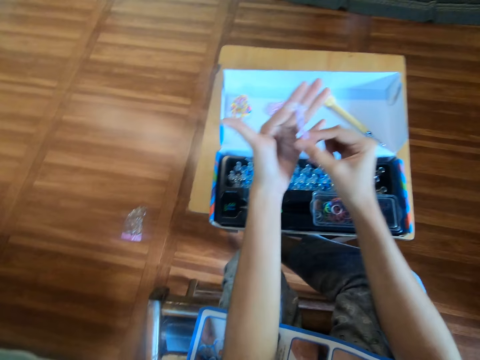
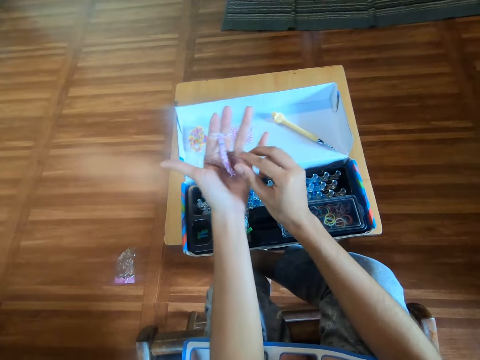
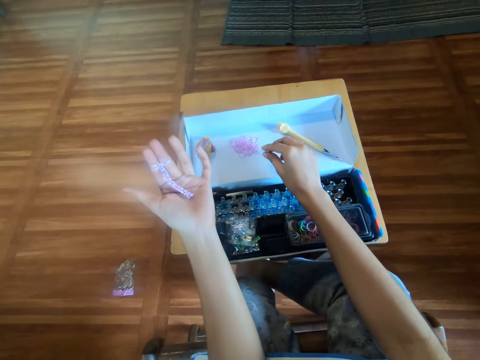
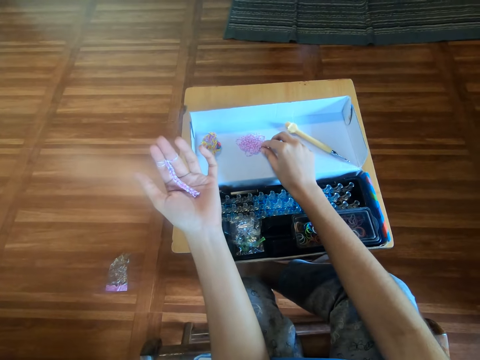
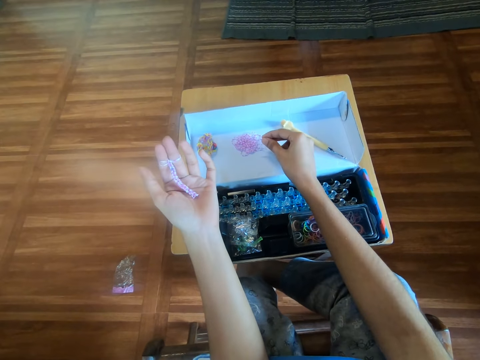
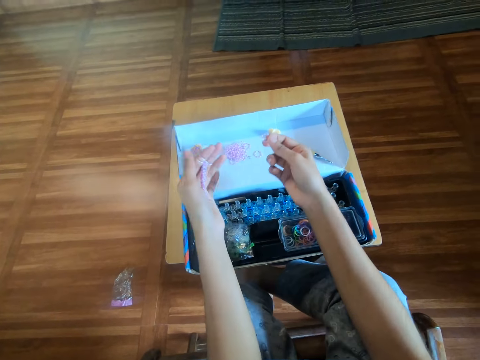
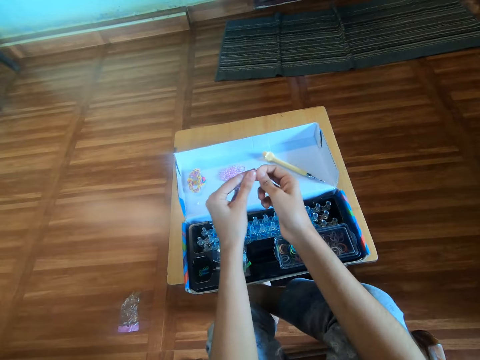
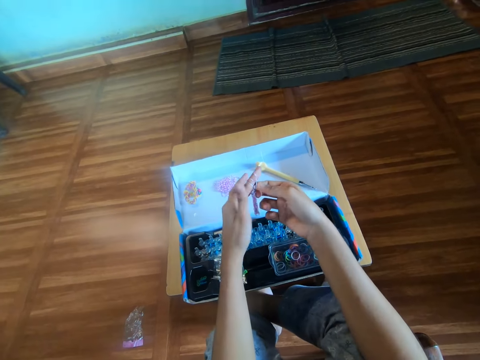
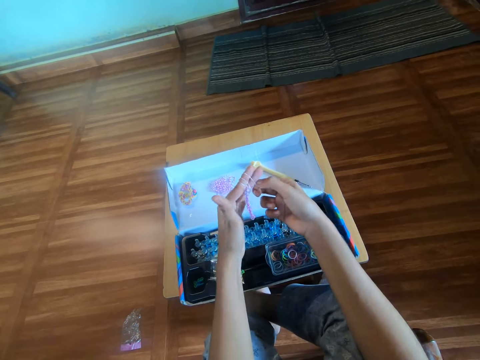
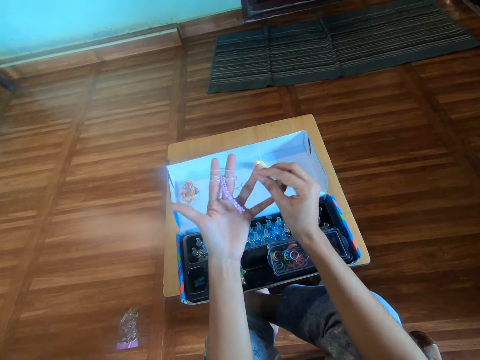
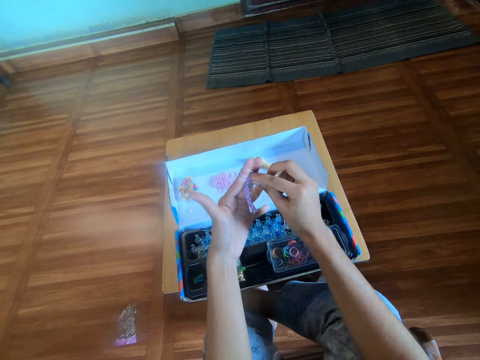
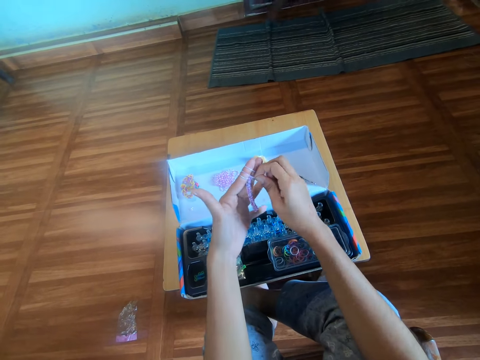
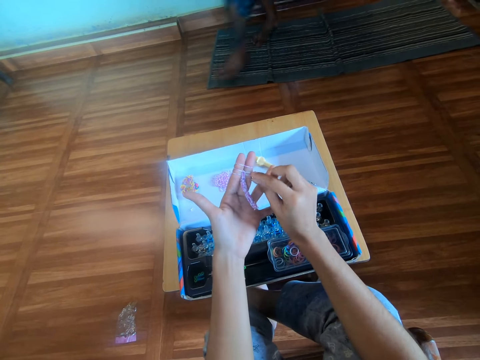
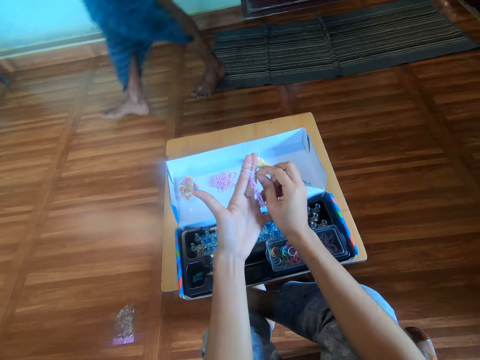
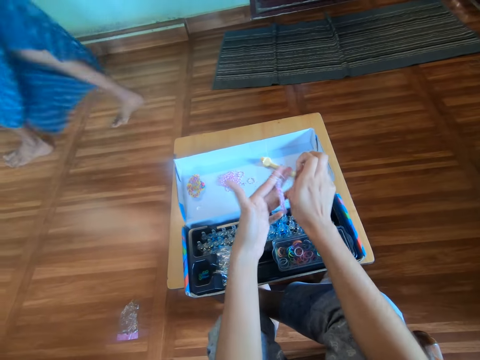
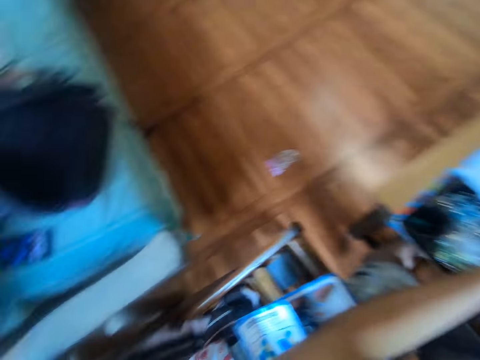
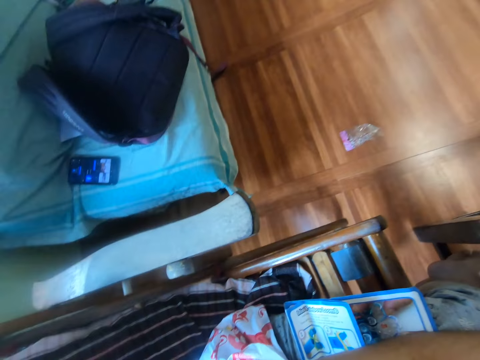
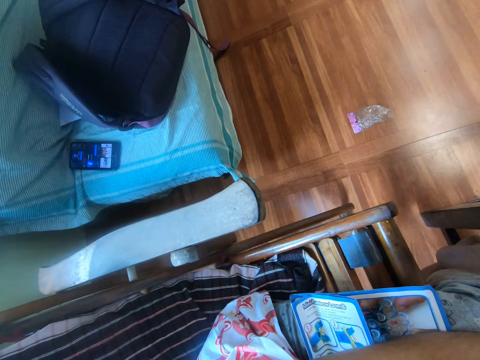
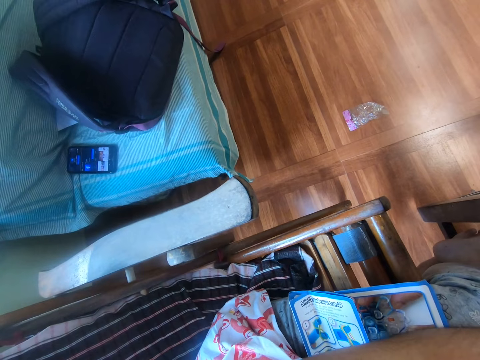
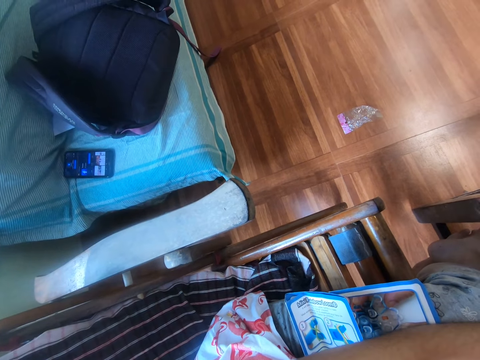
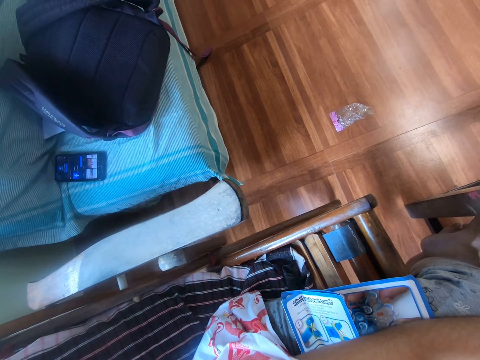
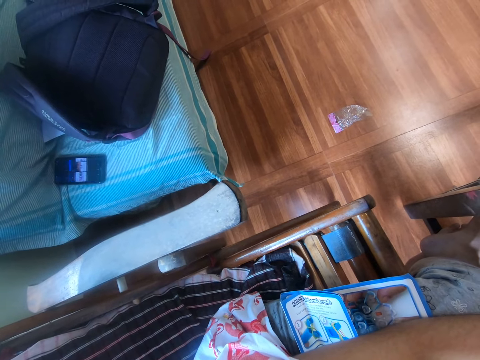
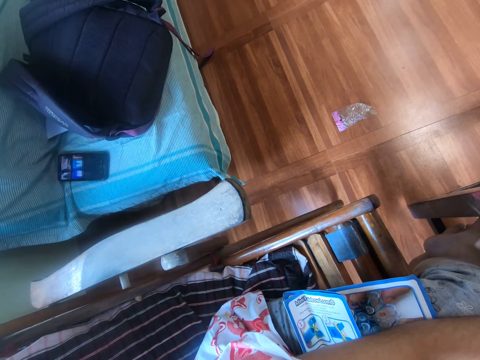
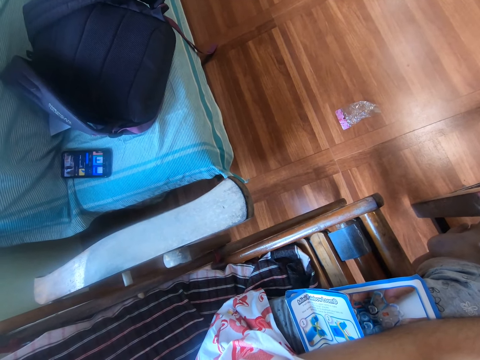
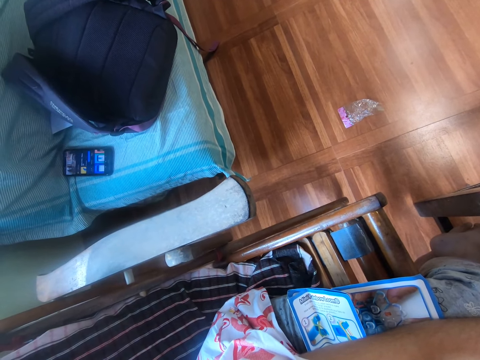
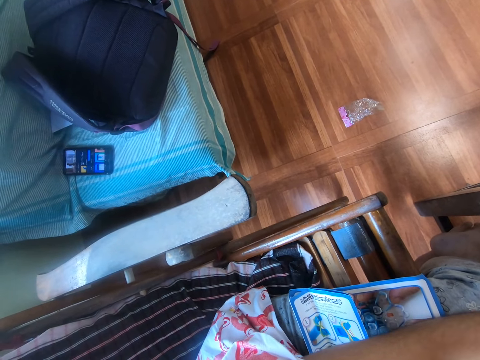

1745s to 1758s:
The camera wearer picks another mini rubber band from the box with her right hand. She puts a seventh mini rubber band in her left fingers, in the index and middle fingers. A man walks past the camera wearer. The camera wearer twists the seventh mini rubber band in her left fingers with her right hand.

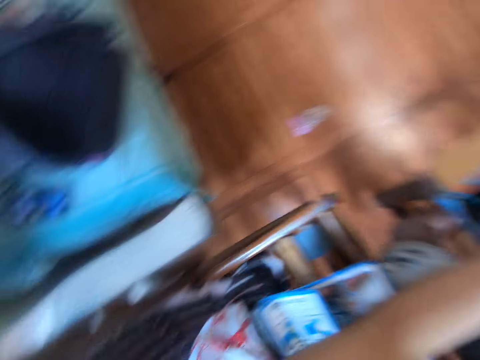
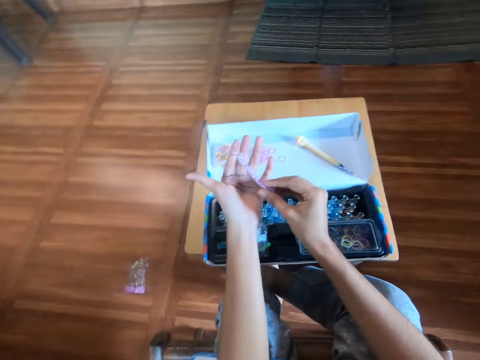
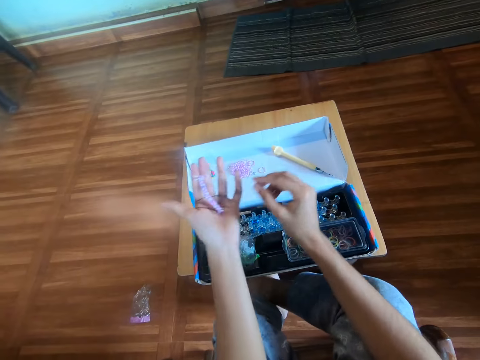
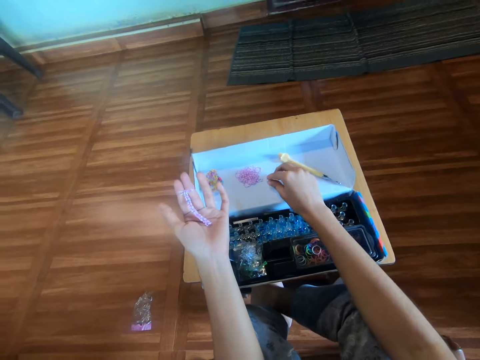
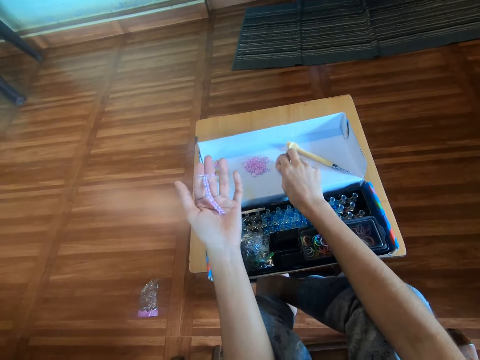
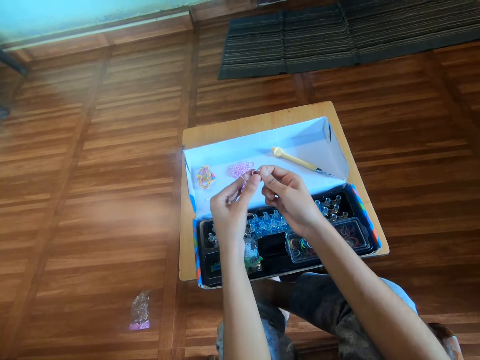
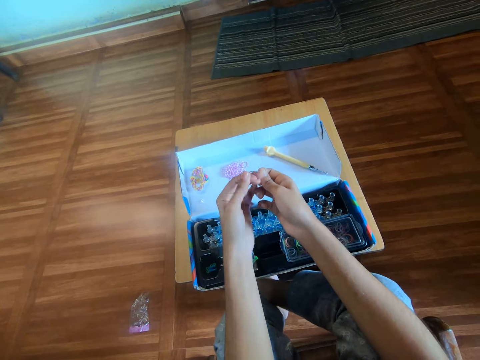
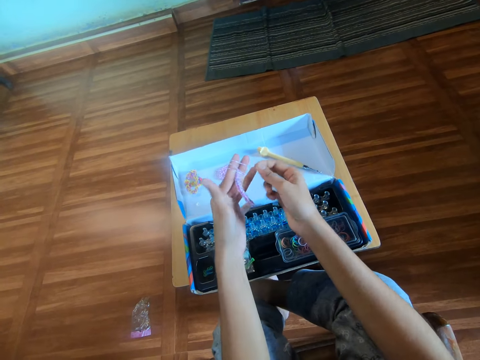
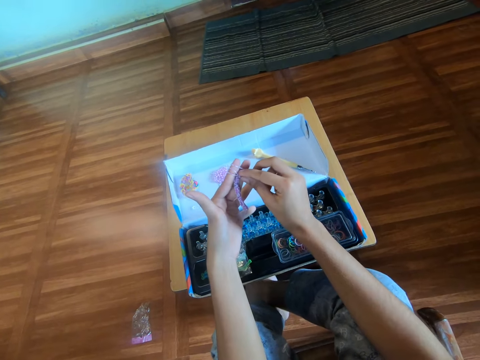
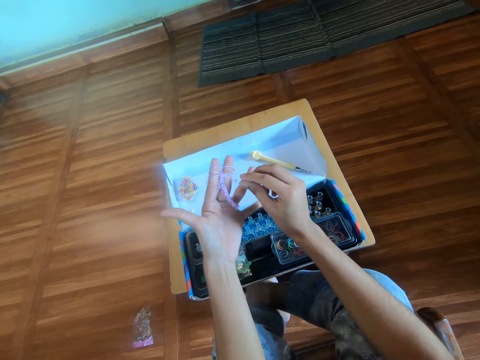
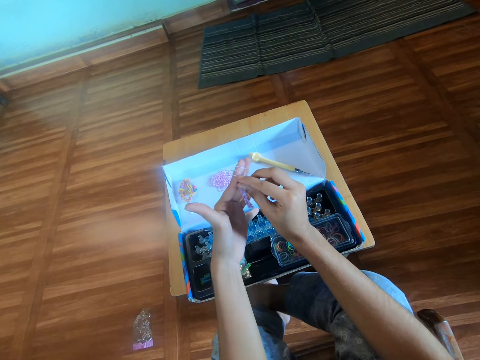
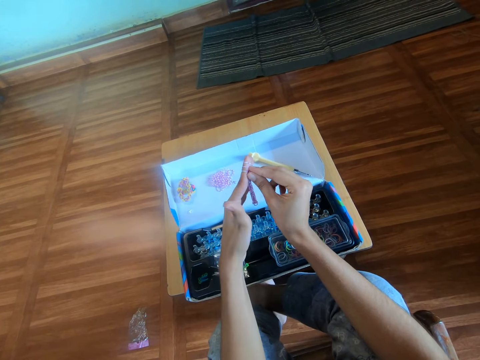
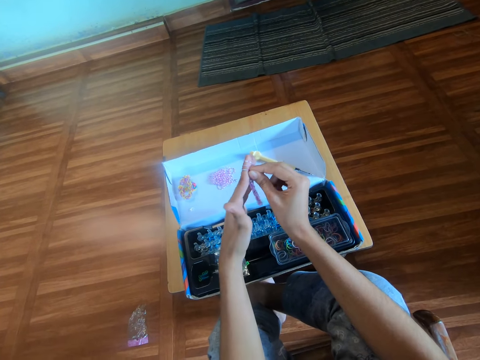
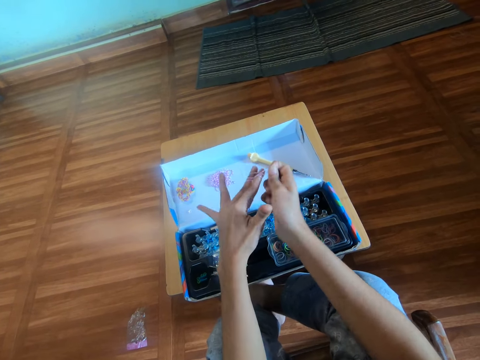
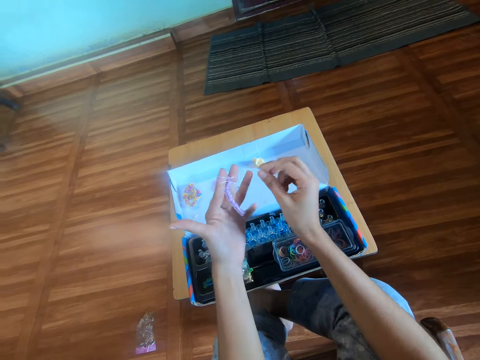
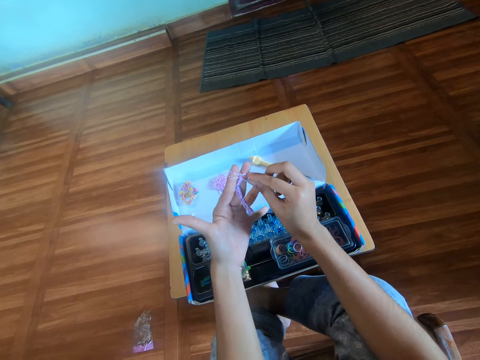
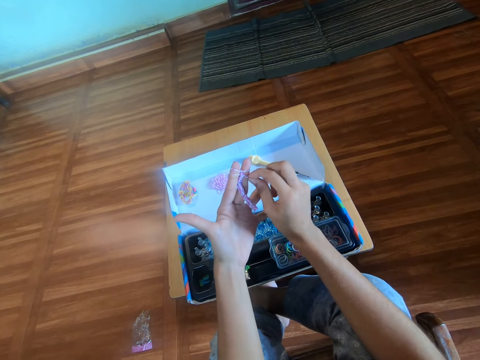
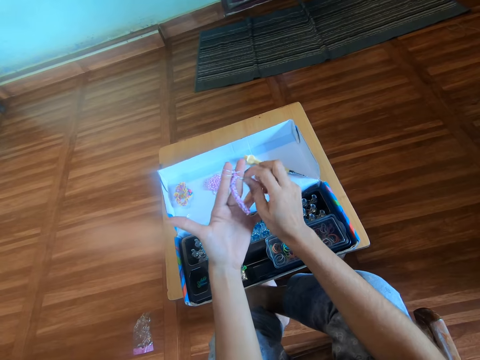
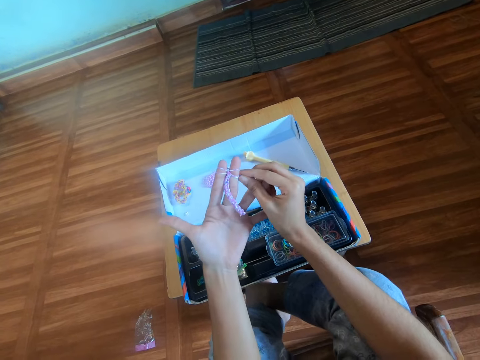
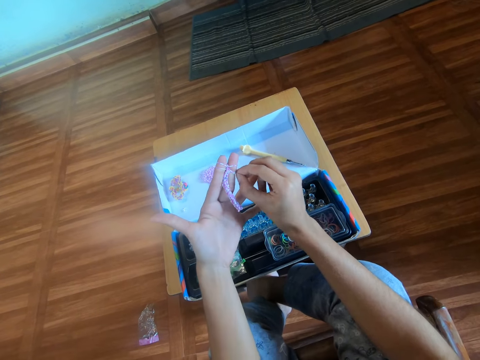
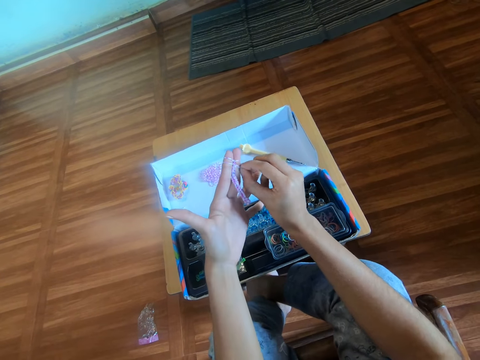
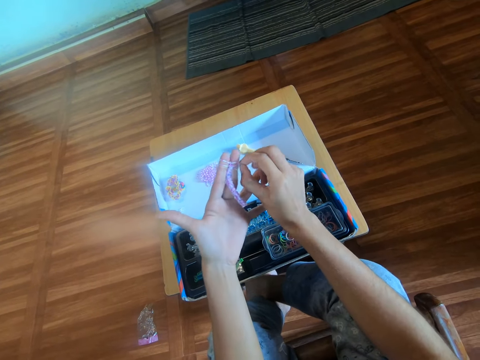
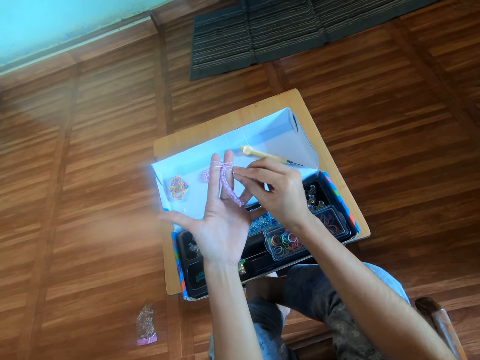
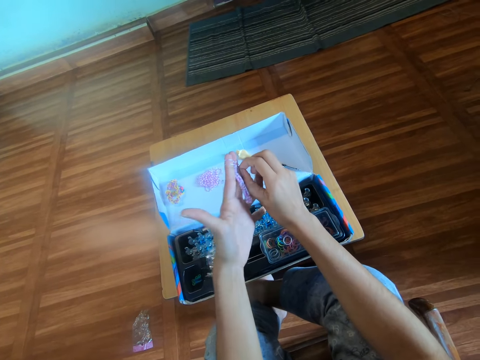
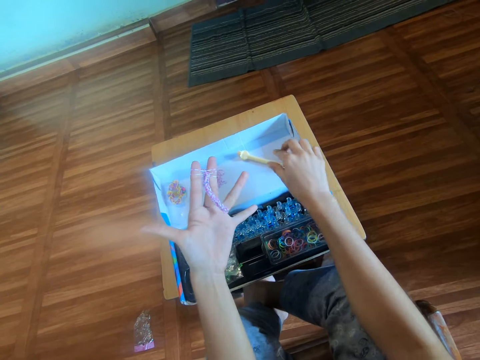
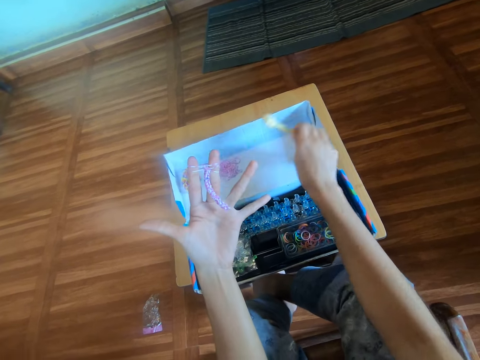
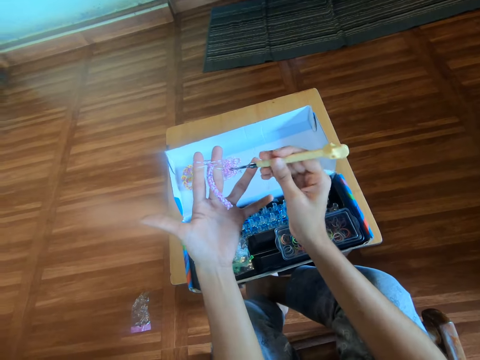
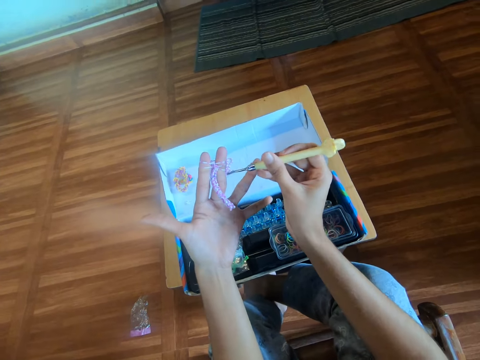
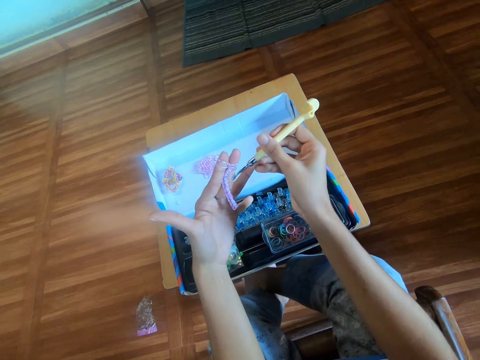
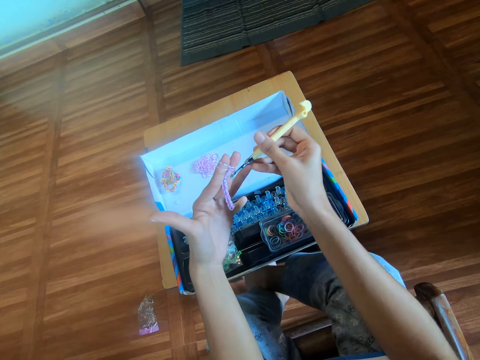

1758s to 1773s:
The camera wearer picks another mini rubber band from the box with her right hand. She puts an eighth mini rubber band in her left fingers. She twists the eighth mini rubber band in her left fingers with her right hand. She picks up the crochet hook from the box with her right hand. She knits the rubber band with the crochet hook.
